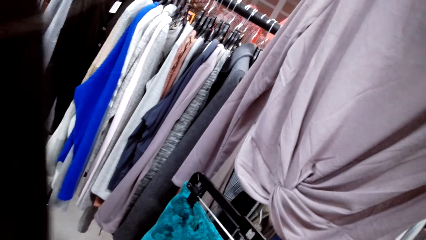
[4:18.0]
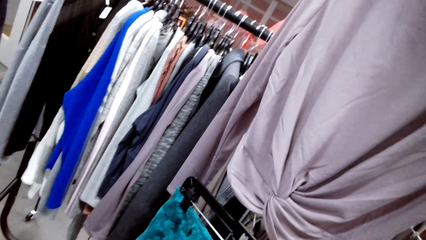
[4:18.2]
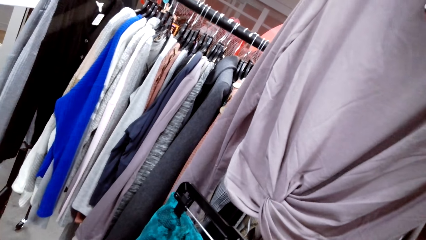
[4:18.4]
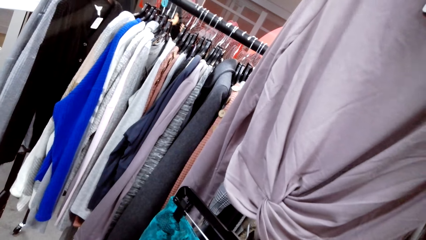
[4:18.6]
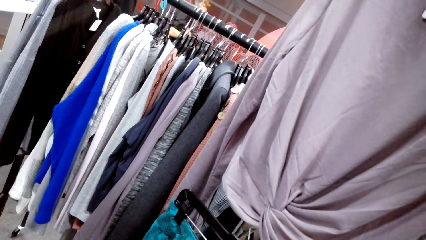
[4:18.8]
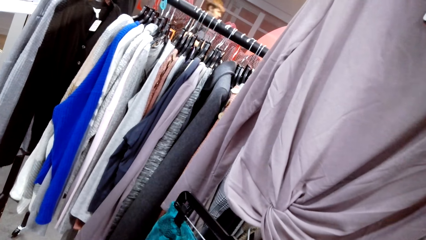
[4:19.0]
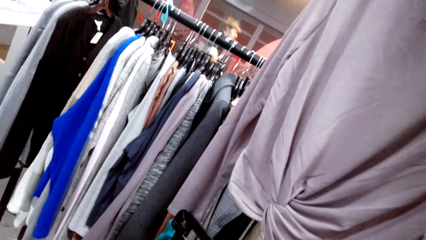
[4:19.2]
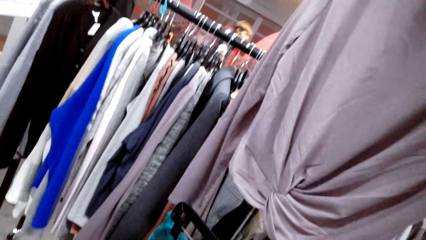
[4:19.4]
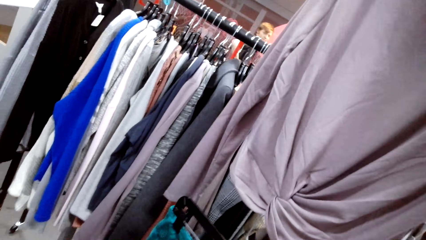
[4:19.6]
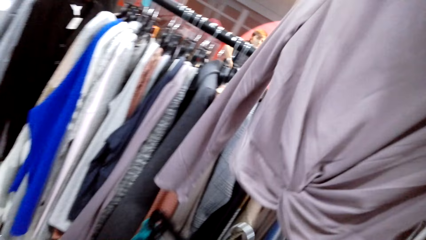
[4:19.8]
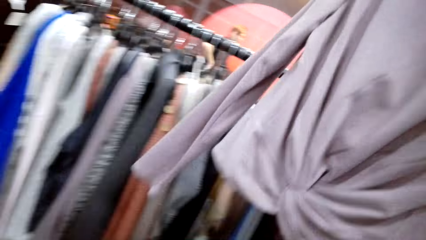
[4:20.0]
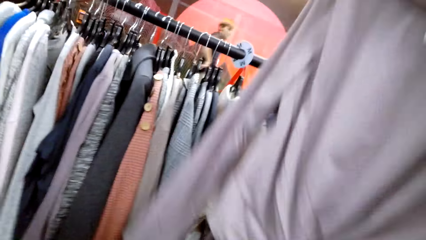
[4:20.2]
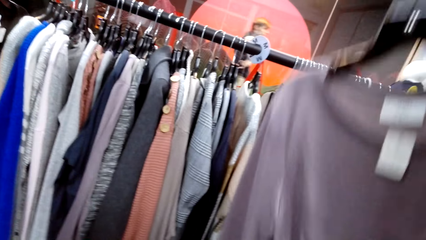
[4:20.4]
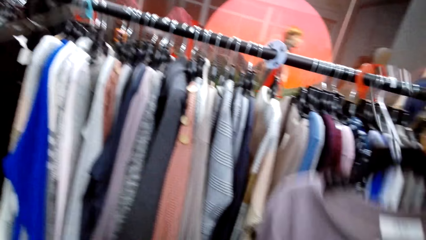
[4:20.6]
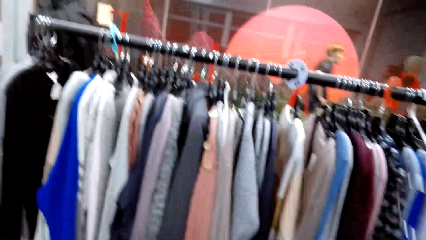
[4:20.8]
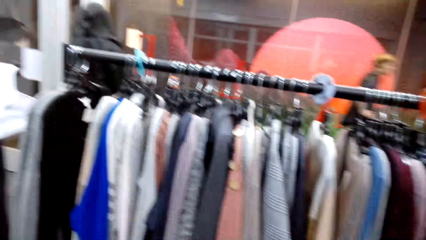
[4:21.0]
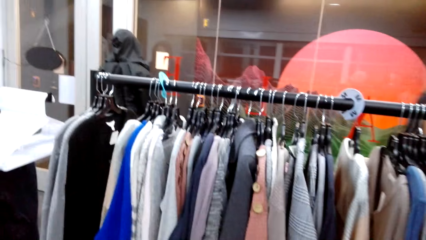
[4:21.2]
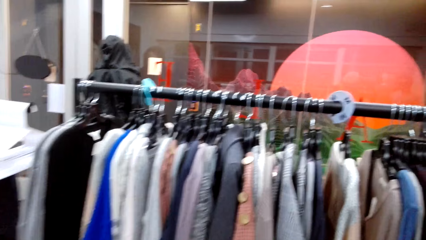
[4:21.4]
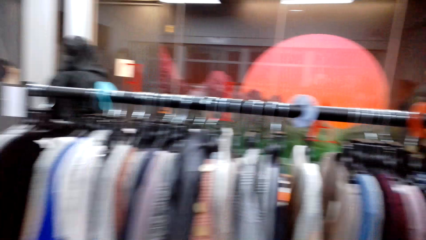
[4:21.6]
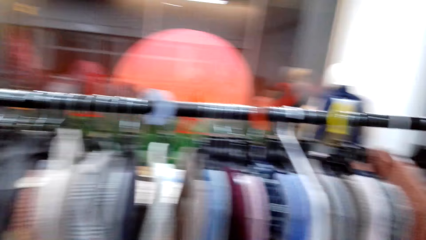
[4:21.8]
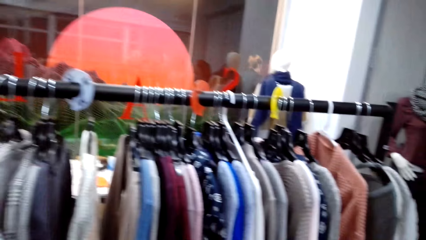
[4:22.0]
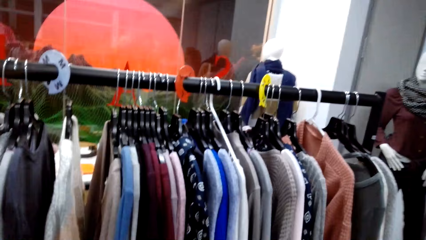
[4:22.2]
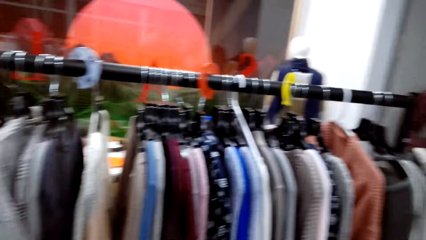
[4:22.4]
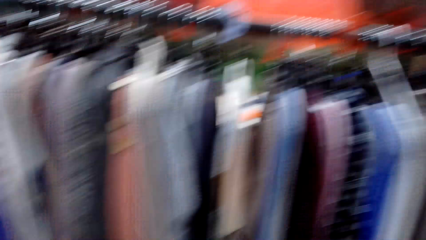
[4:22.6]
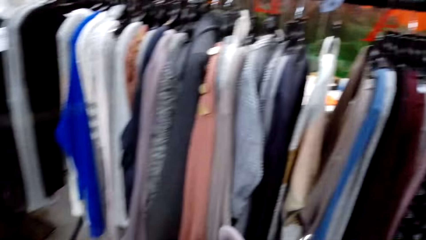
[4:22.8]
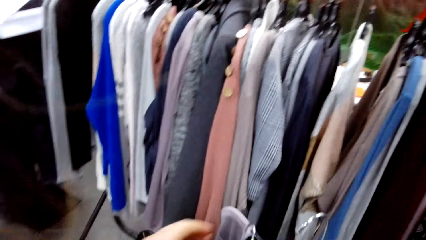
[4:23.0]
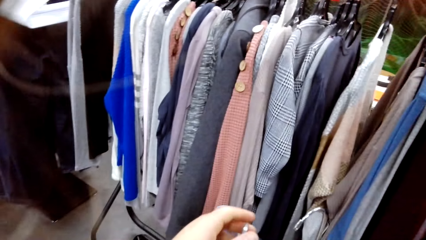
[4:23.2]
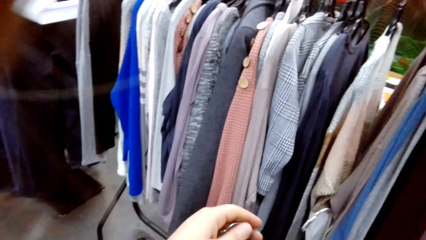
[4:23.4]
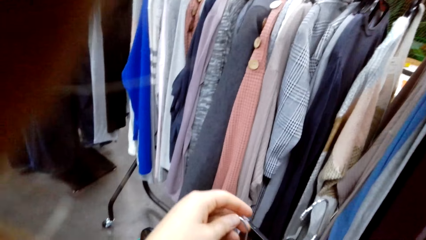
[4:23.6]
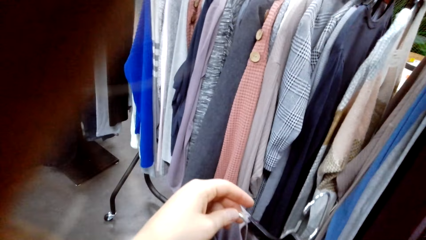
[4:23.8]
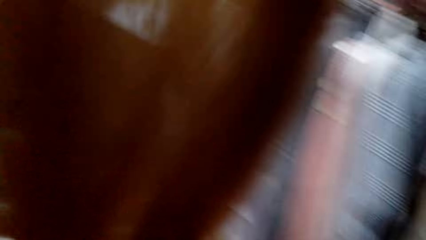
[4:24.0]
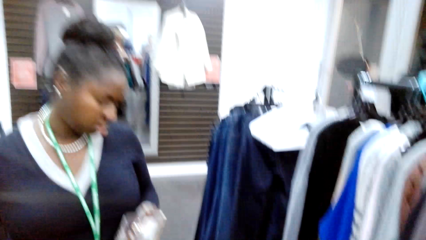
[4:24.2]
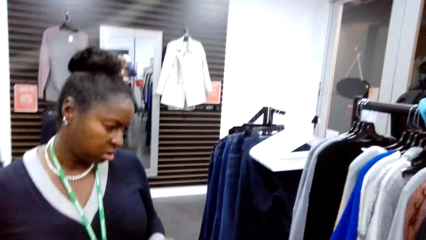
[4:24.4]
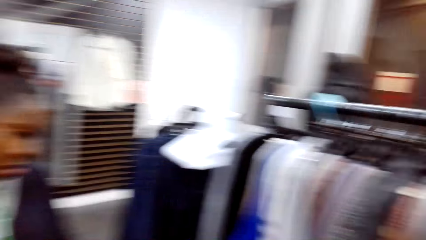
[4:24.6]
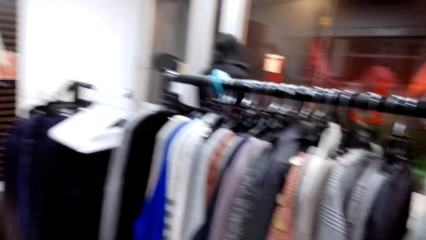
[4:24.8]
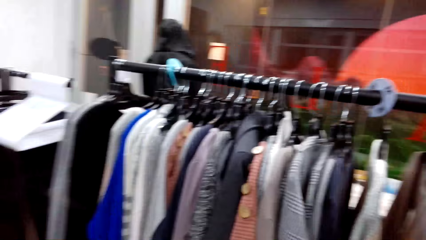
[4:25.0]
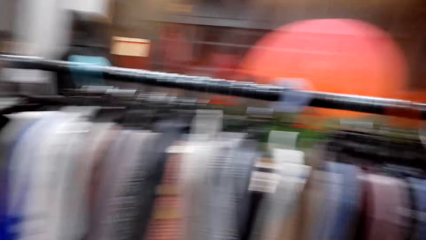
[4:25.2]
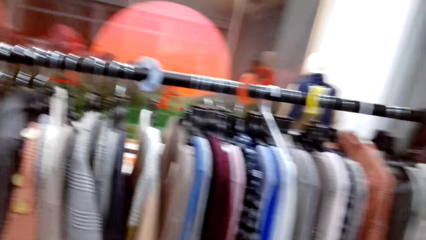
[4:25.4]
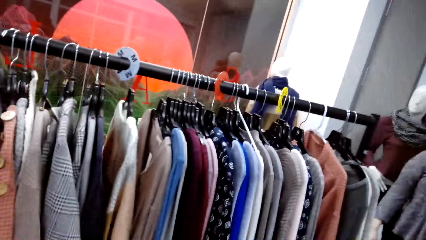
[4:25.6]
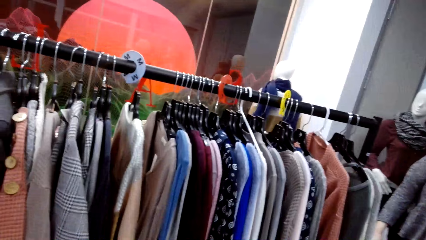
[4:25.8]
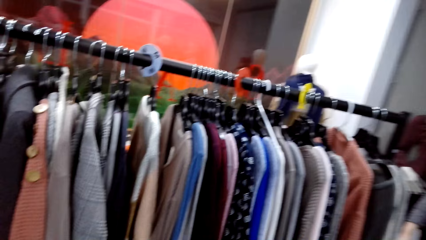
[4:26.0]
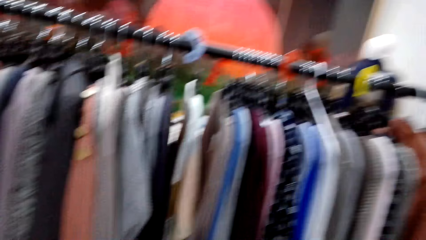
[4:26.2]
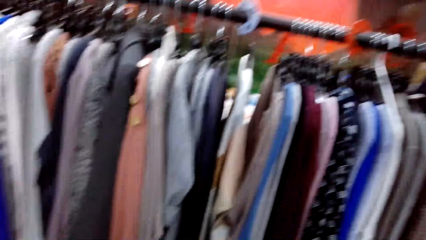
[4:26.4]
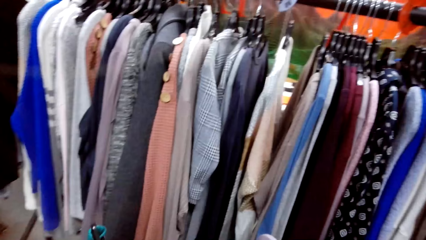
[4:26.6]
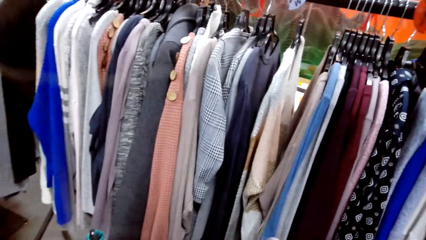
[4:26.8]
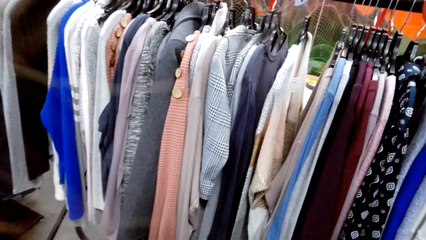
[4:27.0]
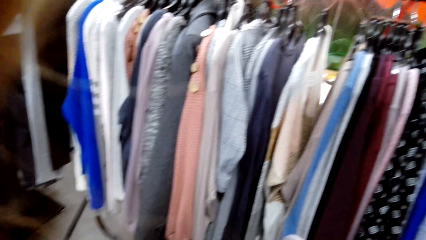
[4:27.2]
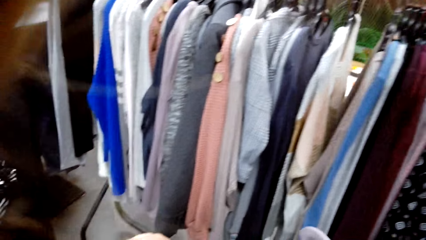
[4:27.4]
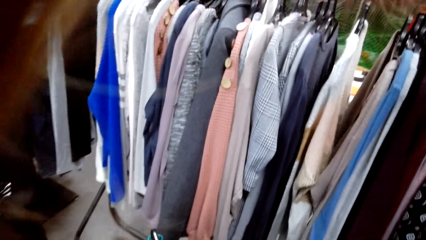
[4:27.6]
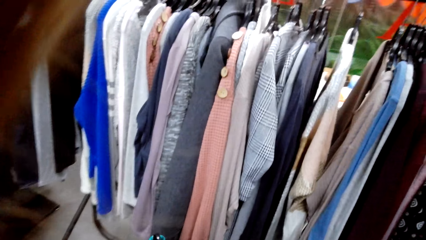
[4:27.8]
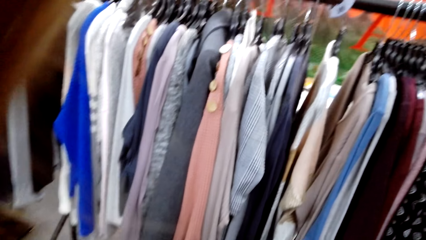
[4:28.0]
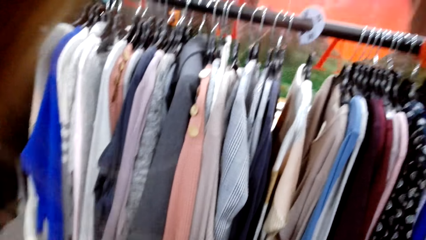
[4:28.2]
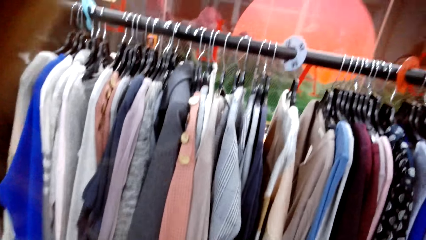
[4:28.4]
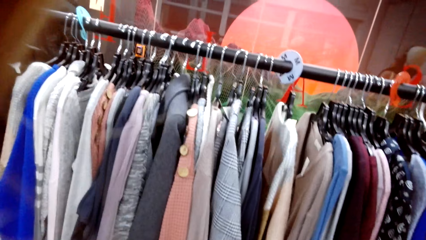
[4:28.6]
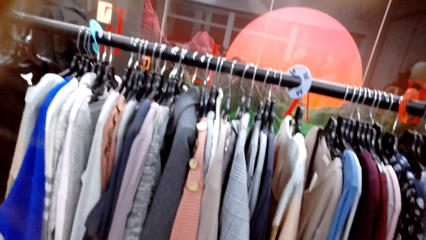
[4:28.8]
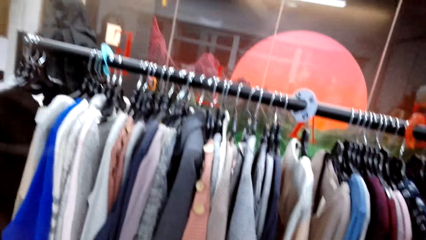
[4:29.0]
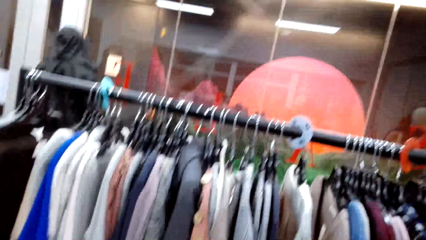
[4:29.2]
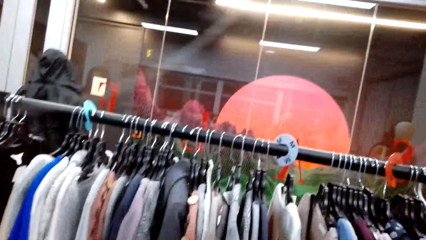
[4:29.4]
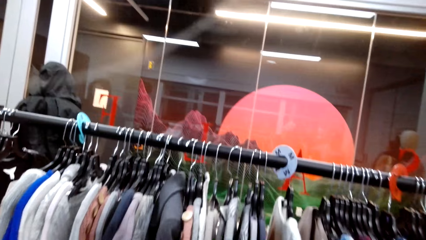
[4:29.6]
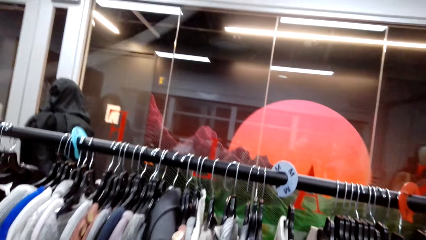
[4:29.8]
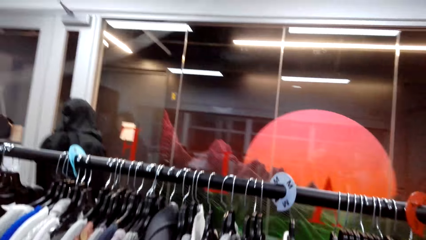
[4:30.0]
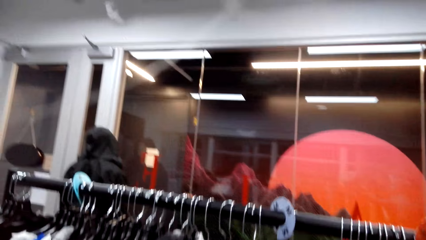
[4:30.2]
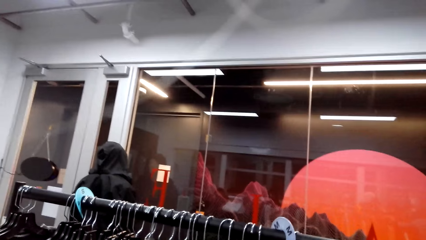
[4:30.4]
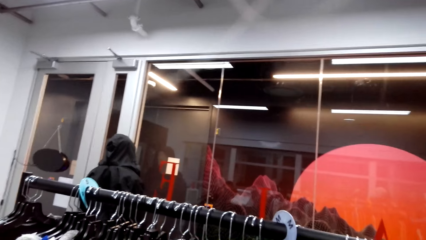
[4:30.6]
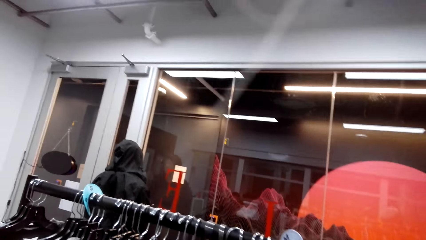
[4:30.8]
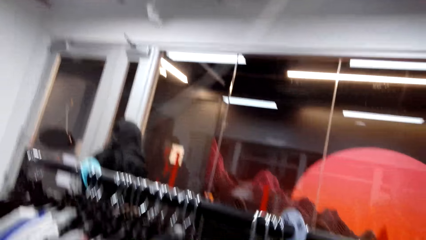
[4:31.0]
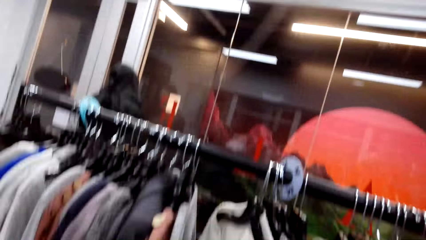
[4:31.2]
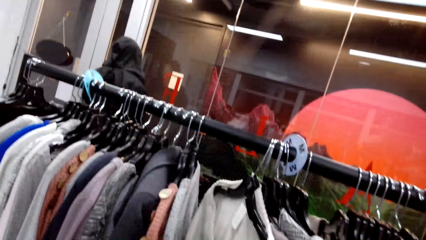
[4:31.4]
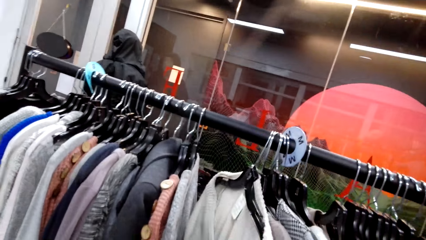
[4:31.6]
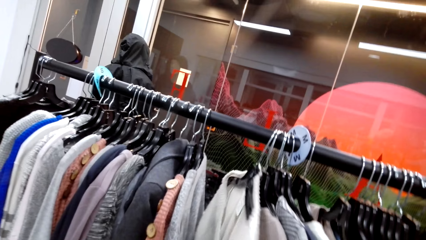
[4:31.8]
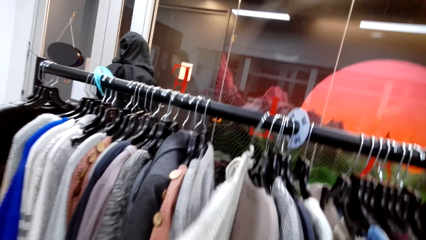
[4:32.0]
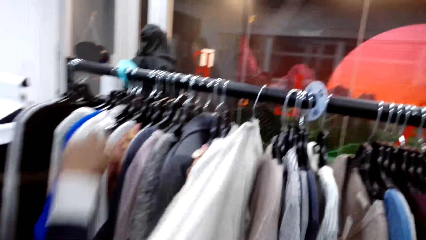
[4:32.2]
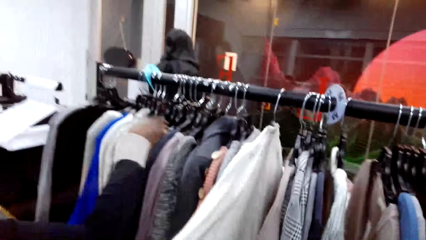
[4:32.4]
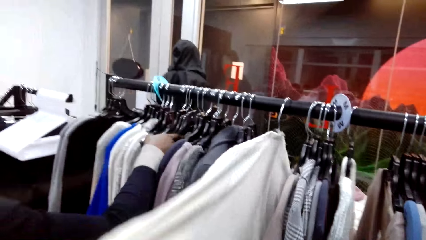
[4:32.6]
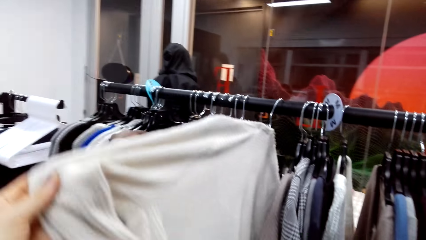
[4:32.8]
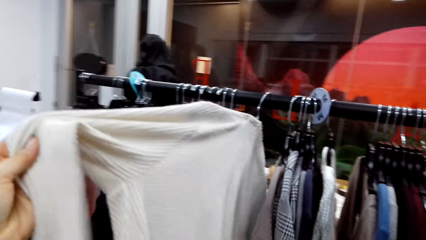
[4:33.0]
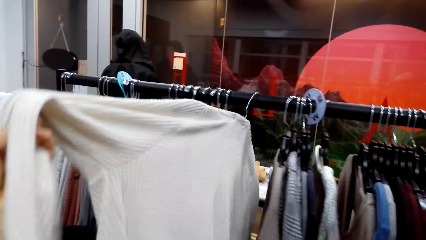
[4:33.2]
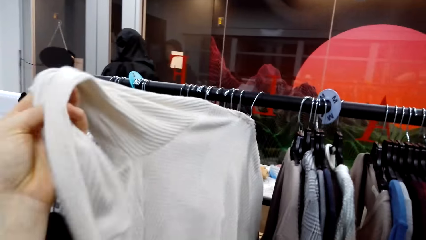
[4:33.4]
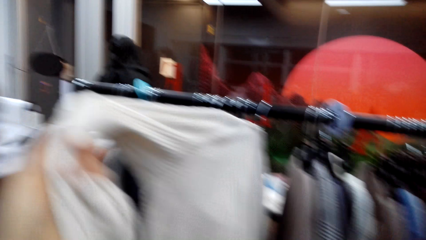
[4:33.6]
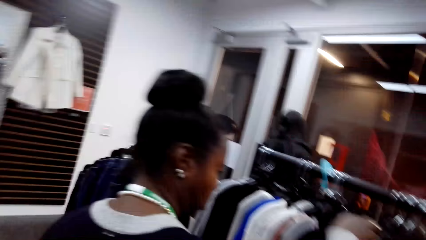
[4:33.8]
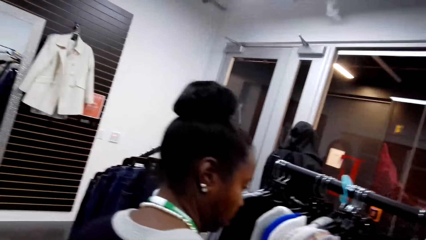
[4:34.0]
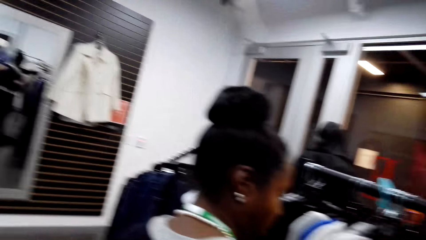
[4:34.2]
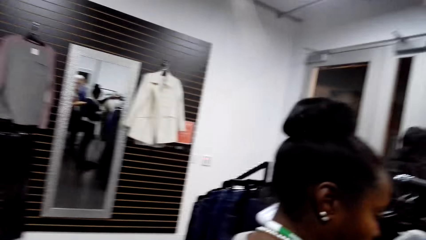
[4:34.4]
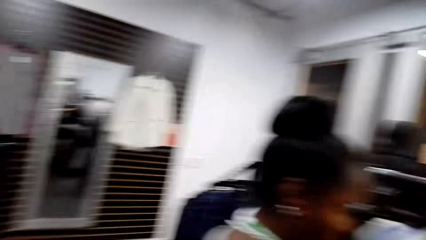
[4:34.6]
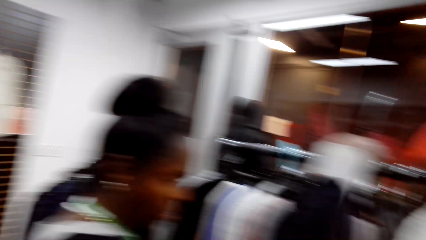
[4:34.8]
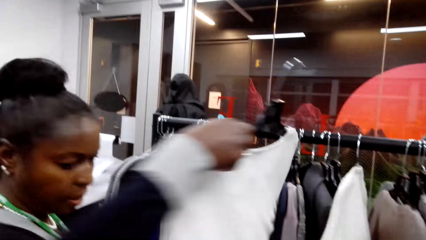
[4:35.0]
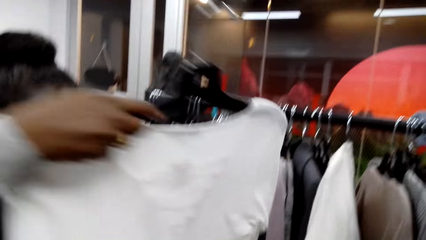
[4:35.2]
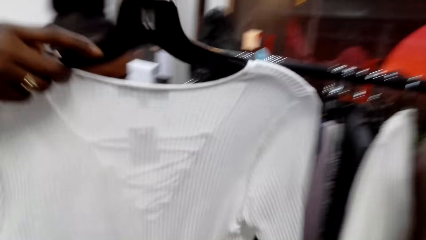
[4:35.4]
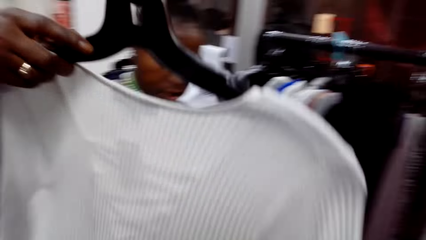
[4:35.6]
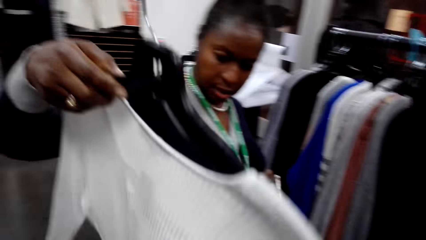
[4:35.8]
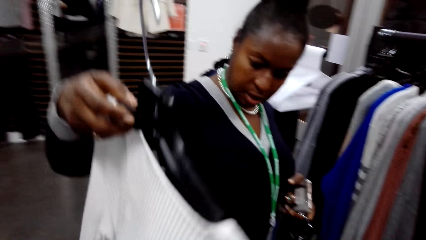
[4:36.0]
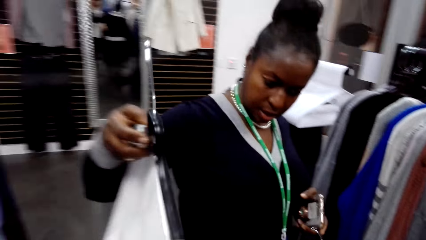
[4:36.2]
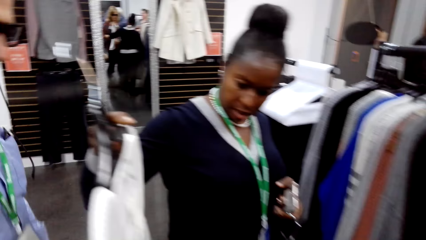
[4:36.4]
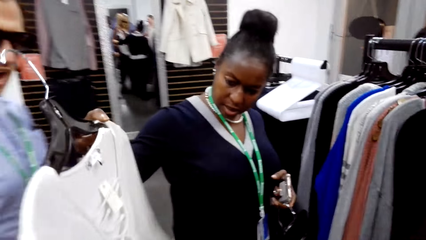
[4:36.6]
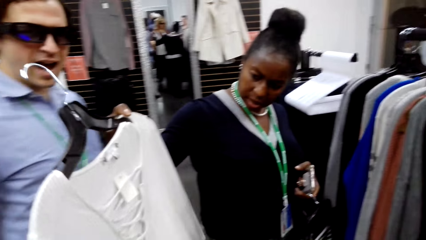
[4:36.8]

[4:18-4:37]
The camera wearer looks around the closet. They look at the clothes on the line hanger. A woman looks at a cloth on the hanger and takes the cloth from the line hanger. The camera wearer pulls a sweater on the closet. They look around the cloth store.
